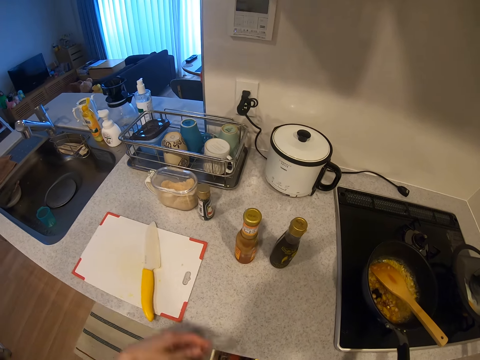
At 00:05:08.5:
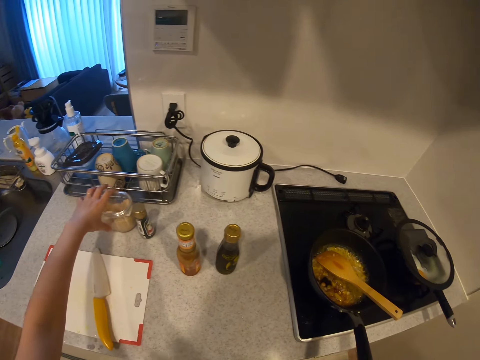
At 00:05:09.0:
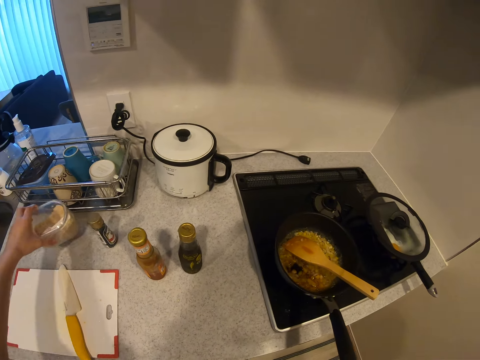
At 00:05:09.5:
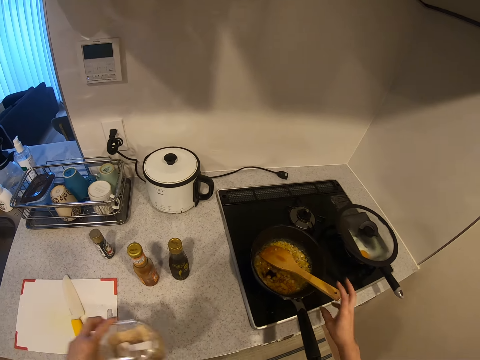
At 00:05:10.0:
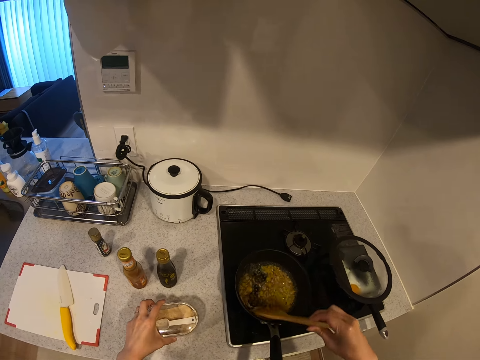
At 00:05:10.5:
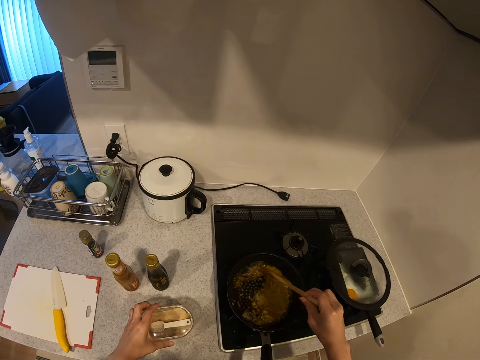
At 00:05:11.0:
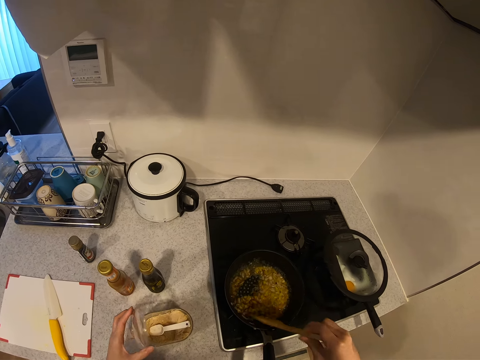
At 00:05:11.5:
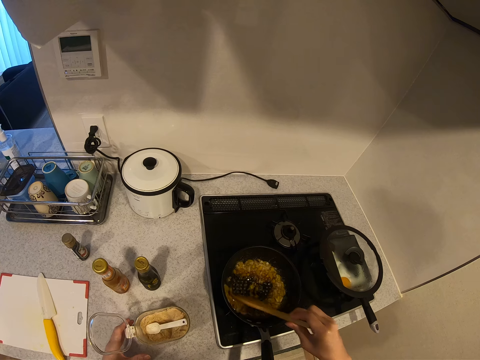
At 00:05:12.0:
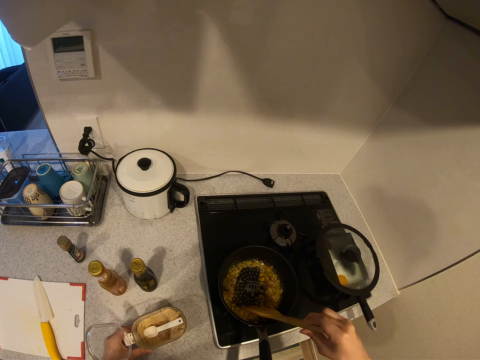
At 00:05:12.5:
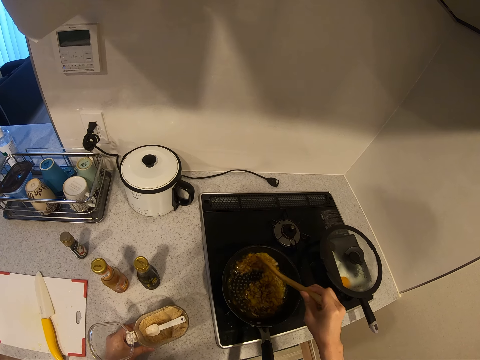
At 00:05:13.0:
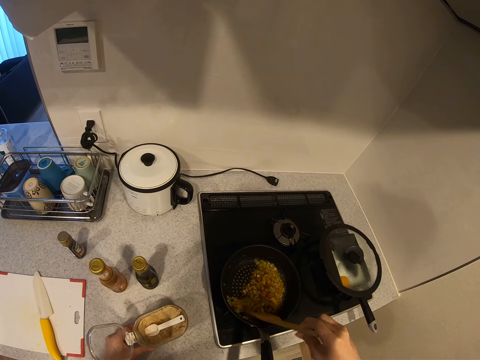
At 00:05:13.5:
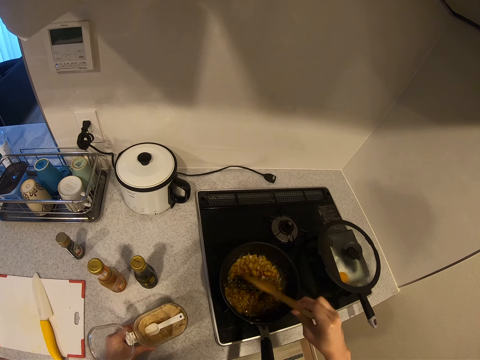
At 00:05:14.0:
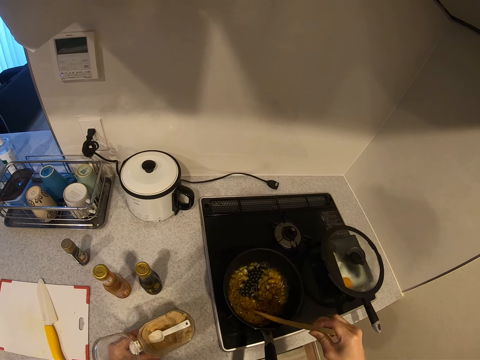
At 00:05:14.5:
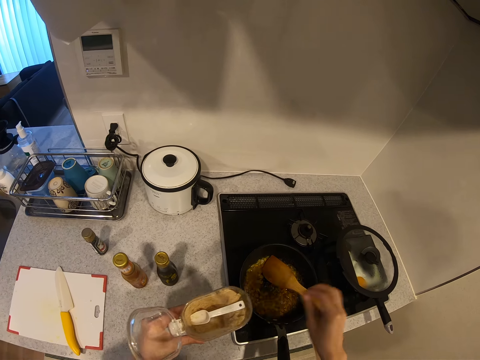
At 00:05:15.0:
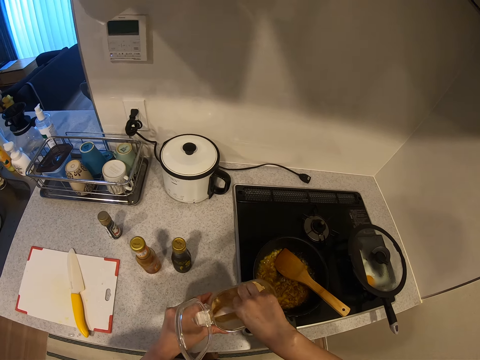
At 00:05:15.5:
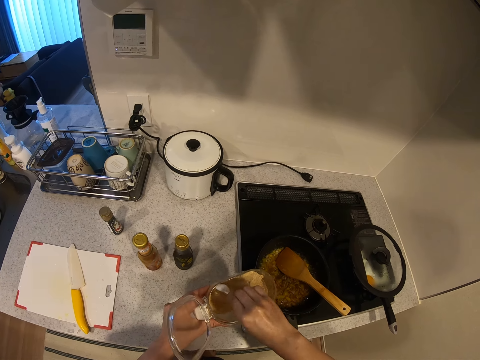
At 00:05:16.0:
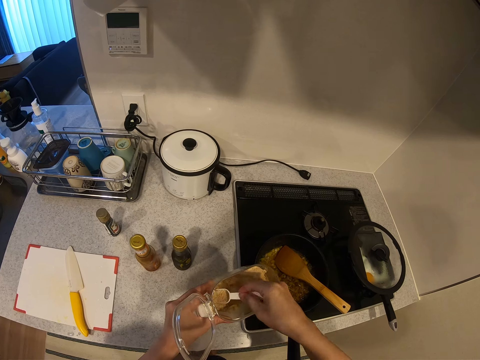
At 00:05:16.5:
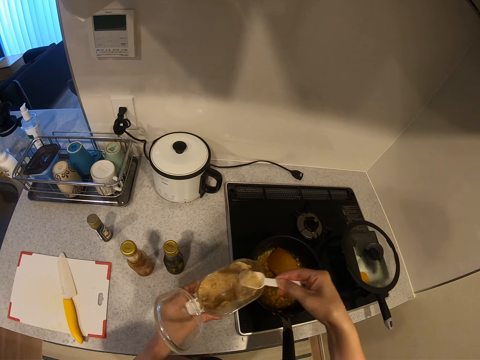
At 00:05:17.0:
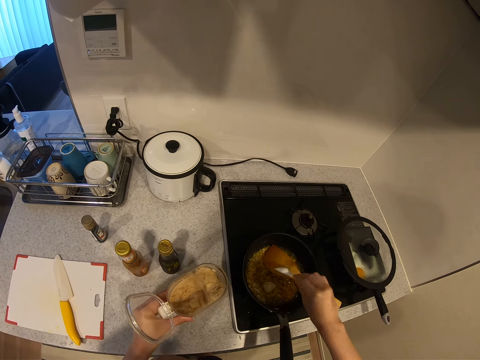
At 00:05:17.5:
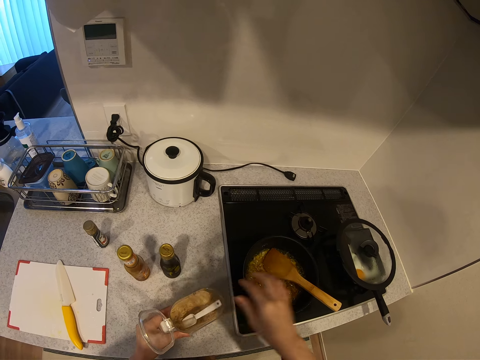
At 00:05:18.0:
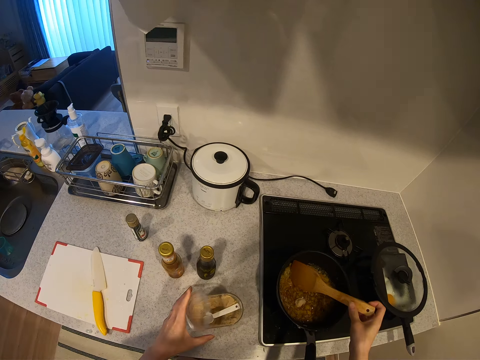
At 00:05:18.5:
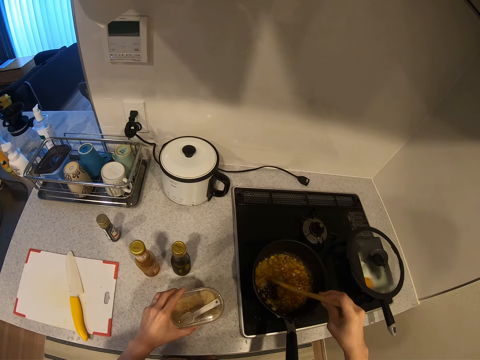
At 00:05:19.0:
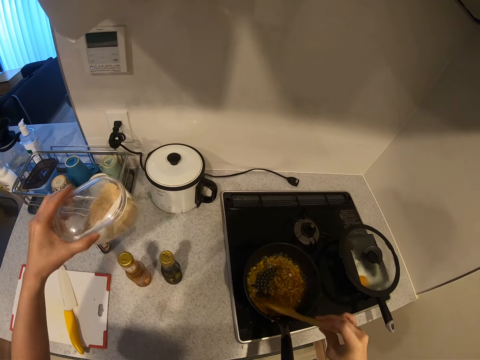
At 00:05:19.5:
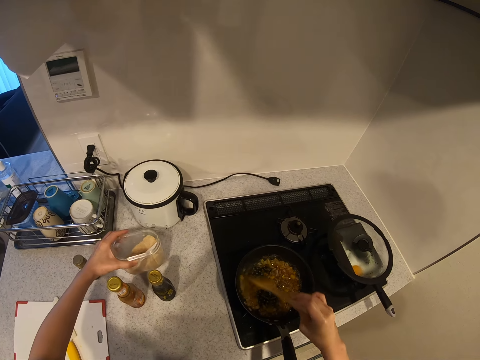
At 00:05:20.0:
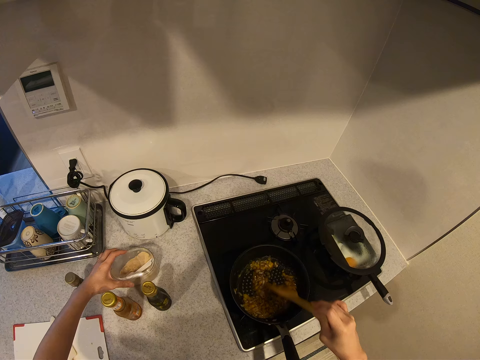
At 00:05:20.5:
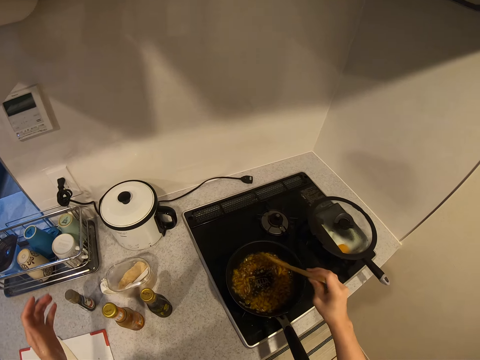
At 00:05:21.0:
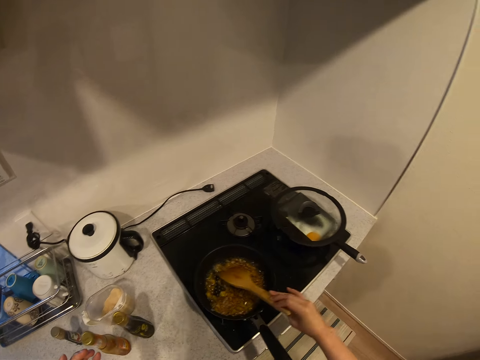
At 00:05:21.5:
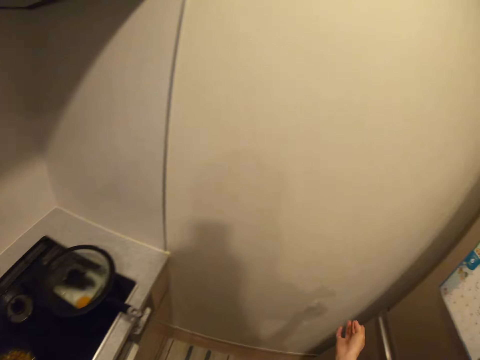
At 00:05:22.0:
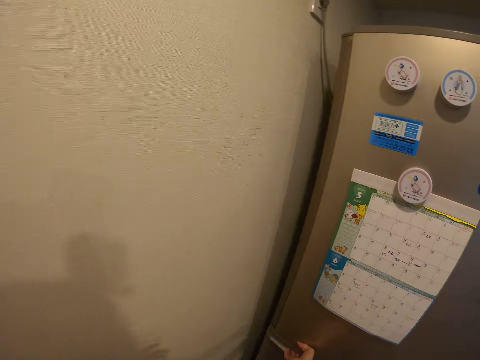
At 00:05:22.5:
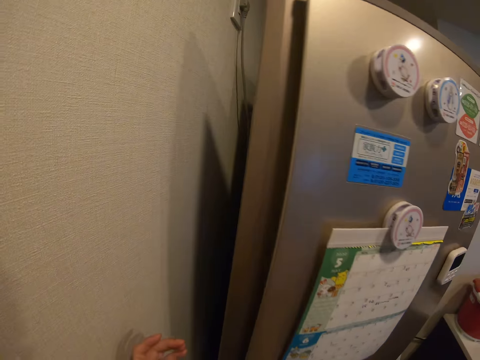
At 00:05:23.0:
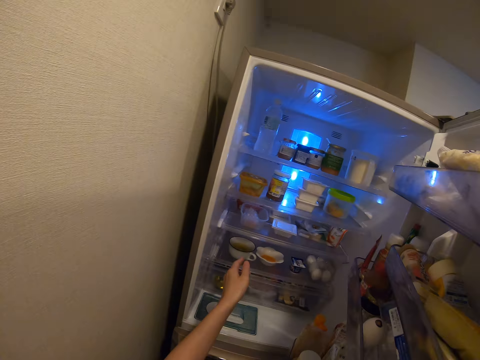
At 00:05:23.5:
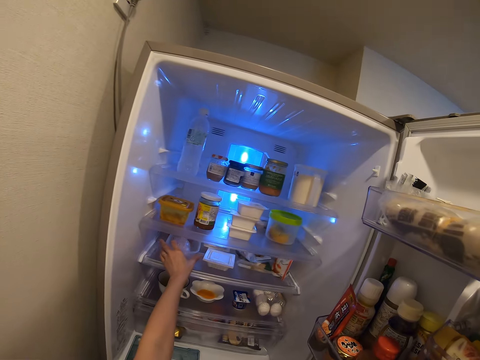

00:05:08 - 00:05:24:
The camera wearer carries a plastic of seasoning from the kitchen worktop. She stirs the food with the wooden spoon. She drops the plastic of seasoning on the kitchen worktop. She opens the plastic of seasoning with her left hand. She lifts up the plastic of seasoning with her left hand. She drops the wooden spoon in her right hand in the pot. She scoops some seasoning from the plastic with a spoon. She pours the seasoning into the food. She drops the spoon into the plastic of seasoning. She drops the plastic of seasoning on the kitchen worktop. She stirs the food in the pot with the wooden spoon. She covers the plastic of seasoning. She lifts up the plastic of seasoning from the kitchen worktop with her left hand. She drops the plastic of seasoning on the kitchen worktop with her left hand. She moves towards a refrigerator. She opens the refrigerator. She takes out a plastic of food from the refrigerator.

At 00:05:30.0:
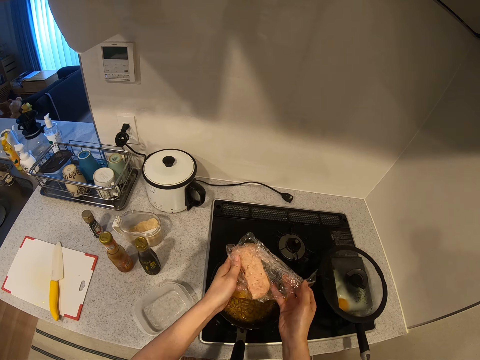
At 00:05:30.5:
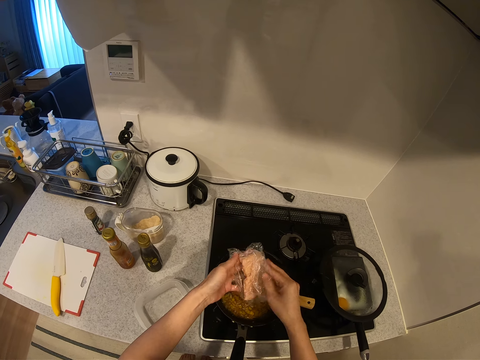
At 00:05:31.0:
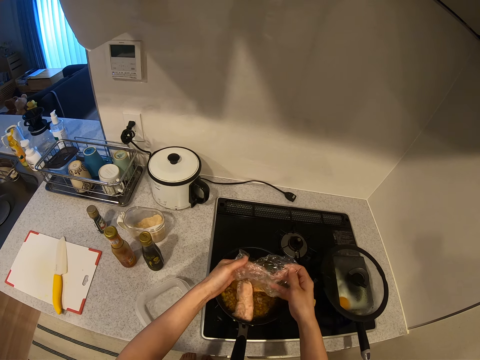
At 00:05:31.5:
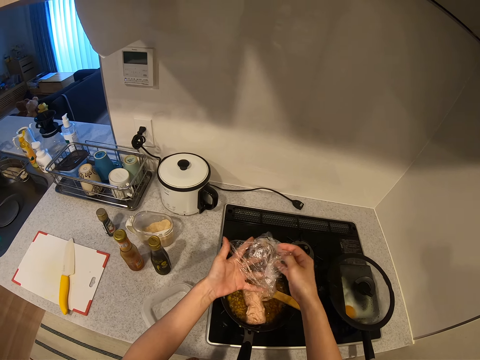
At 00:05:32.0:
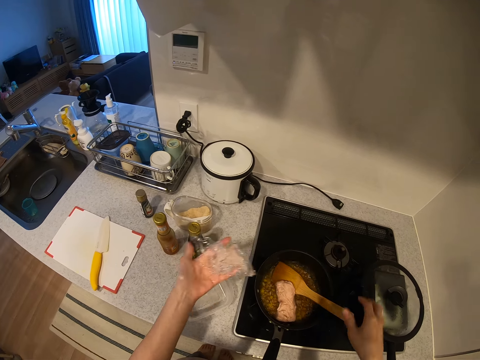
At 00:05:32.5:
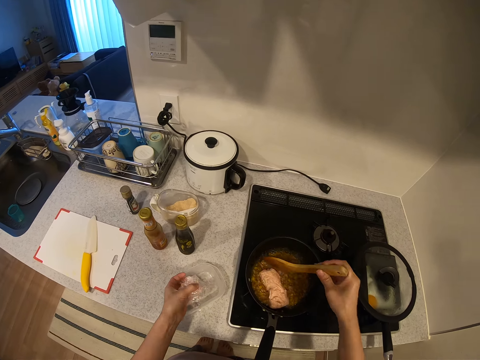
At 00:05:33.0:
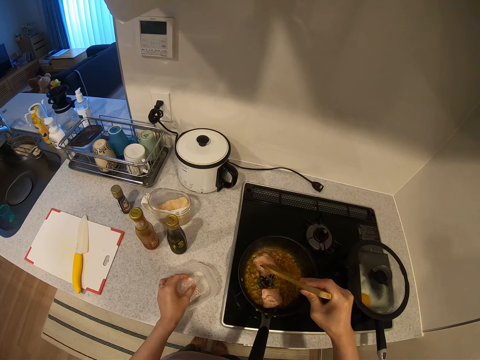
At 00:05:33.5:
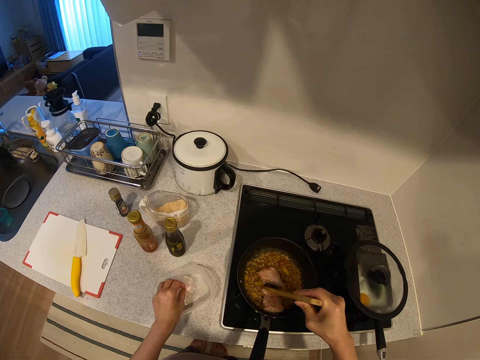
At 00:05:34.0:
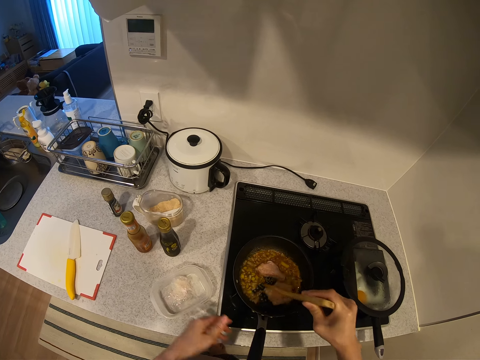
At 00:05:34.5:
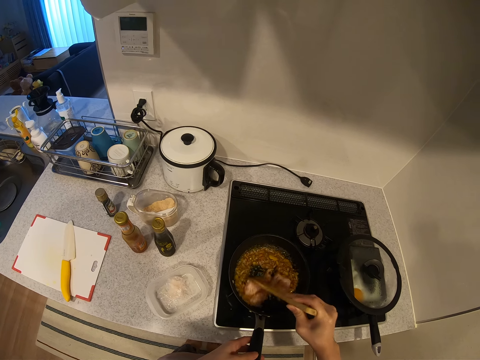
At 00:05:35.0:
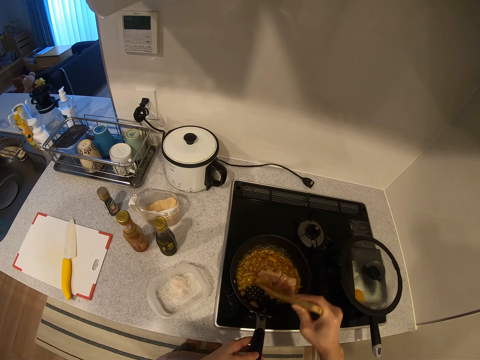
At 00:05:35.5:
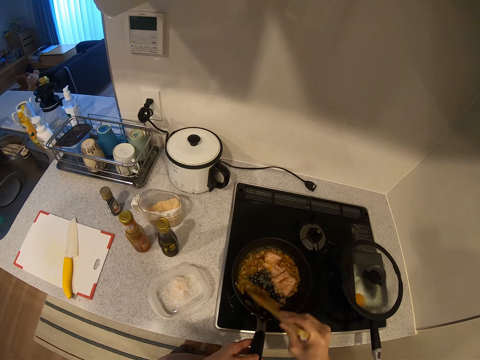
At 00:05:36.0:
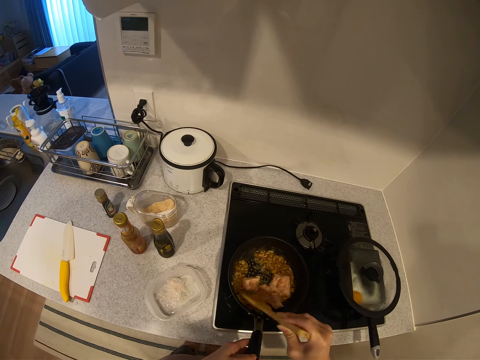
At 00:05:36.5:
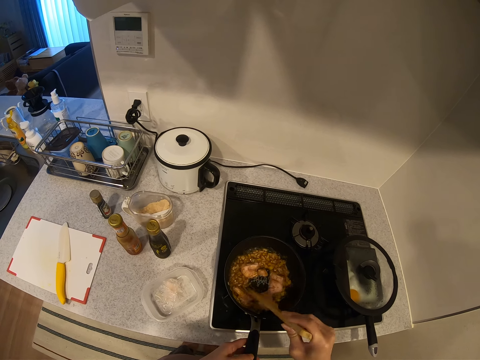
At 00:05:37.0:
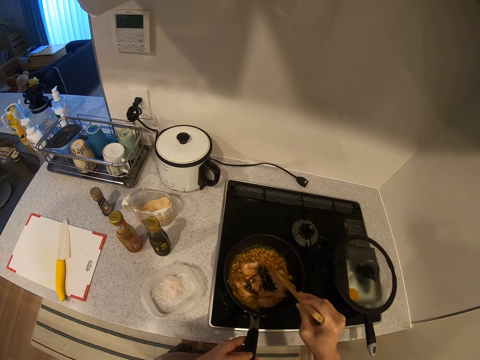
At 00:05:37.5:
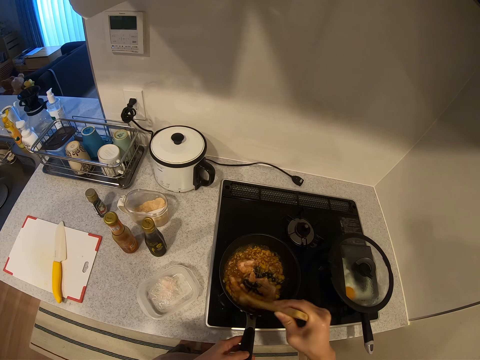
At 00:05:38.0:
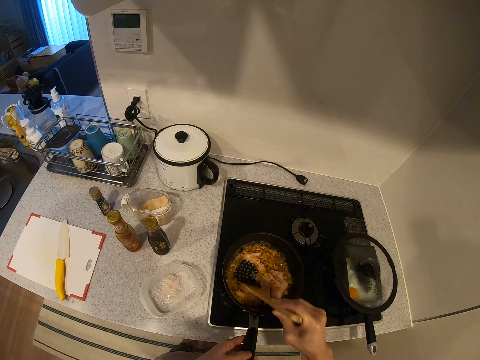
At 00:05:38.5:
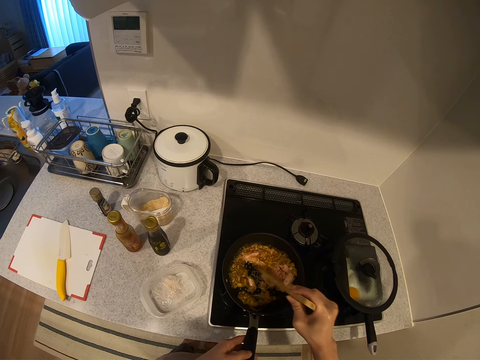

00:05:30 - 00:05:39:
The camera wearer drops the food into the pot. They stir the food in the pot with the wooden spoon. They drop the nylon in the plastic on the kitchen worktop.

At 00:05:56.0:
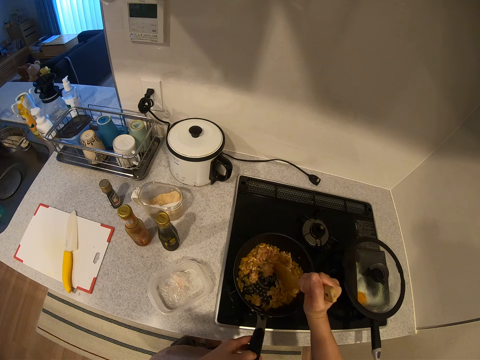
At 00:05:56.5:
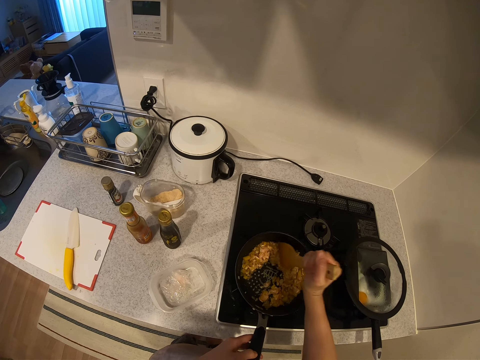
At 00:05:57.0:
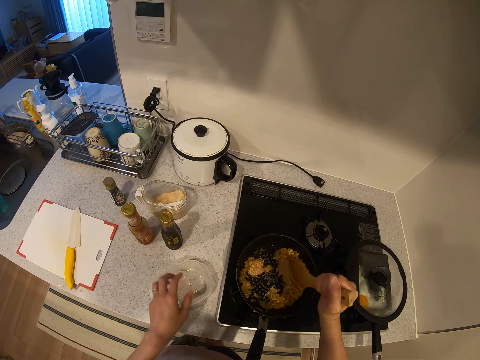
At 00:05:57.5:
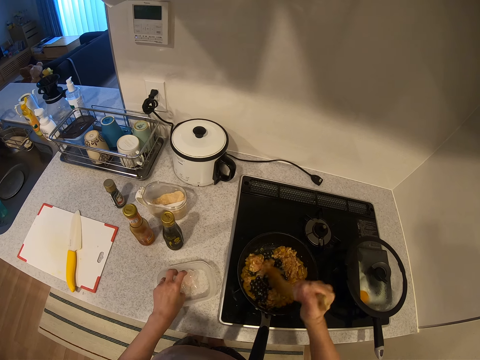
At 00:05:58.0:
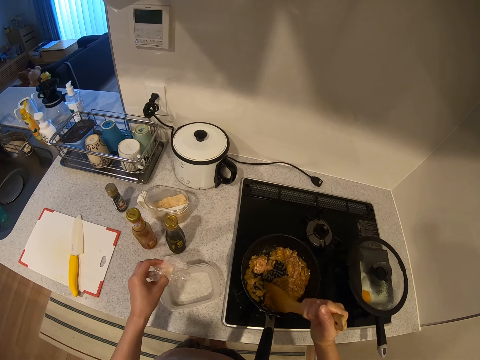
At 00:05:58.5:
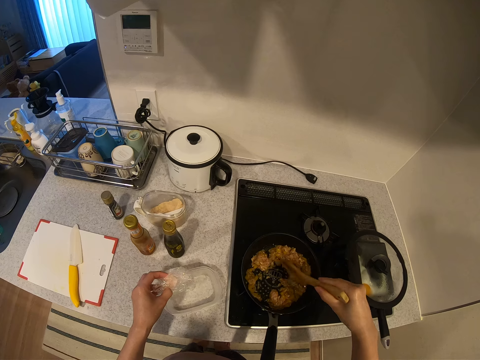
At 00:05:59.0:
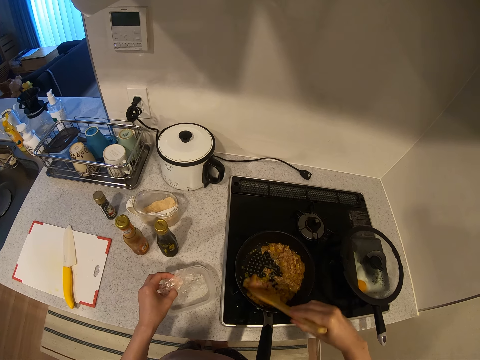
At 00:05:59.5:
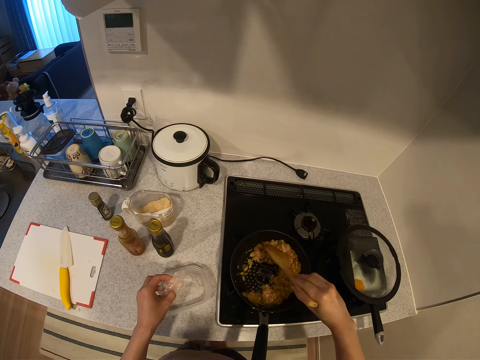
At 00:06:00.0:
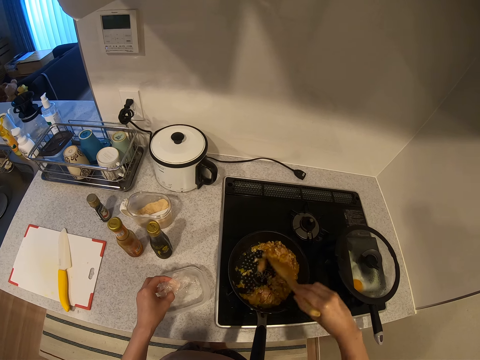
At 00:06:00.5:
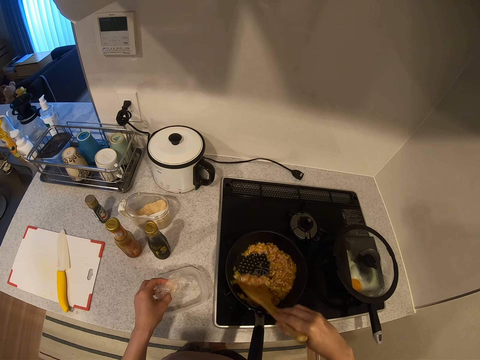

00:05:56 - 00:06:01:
The camera wearer picks up the nylon from the plastic with her left hand. She stirs the food.
